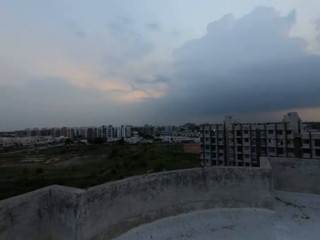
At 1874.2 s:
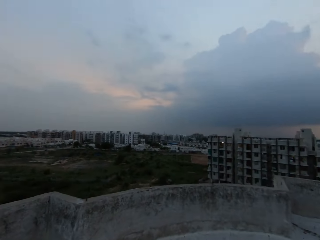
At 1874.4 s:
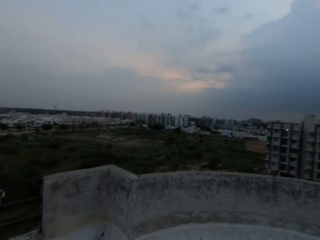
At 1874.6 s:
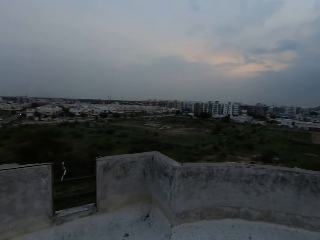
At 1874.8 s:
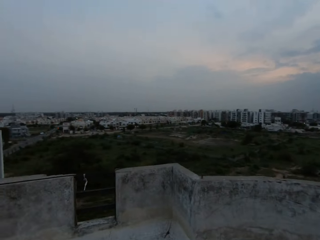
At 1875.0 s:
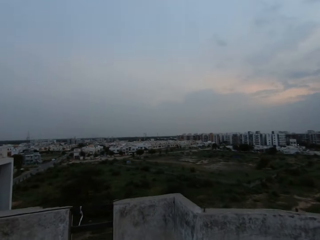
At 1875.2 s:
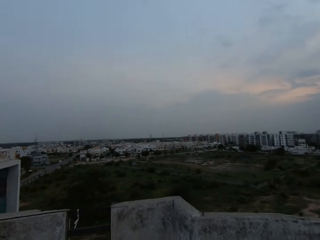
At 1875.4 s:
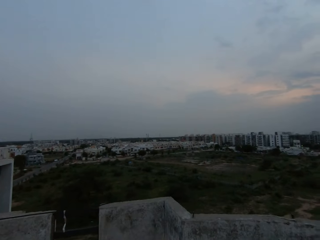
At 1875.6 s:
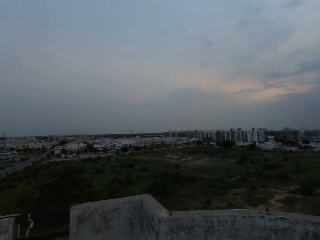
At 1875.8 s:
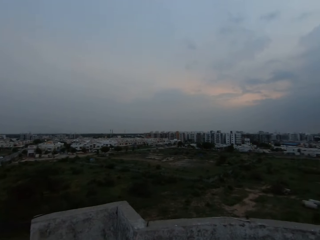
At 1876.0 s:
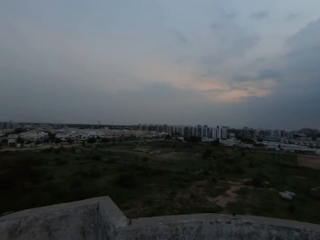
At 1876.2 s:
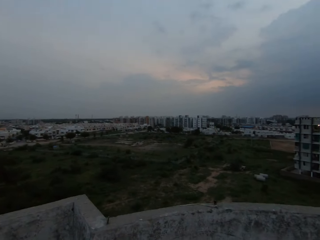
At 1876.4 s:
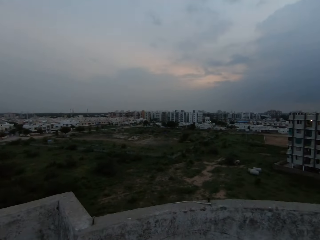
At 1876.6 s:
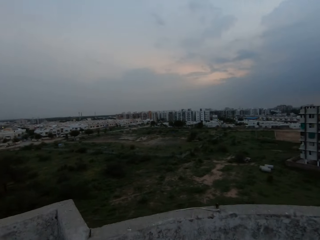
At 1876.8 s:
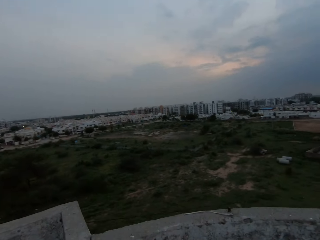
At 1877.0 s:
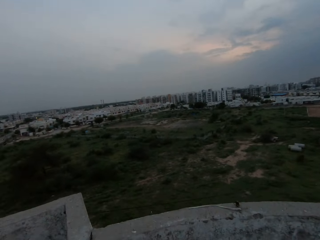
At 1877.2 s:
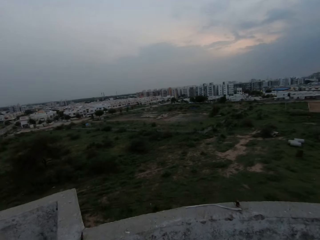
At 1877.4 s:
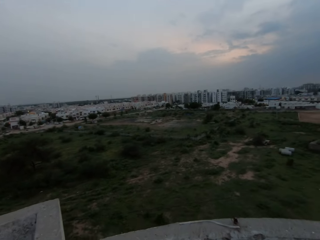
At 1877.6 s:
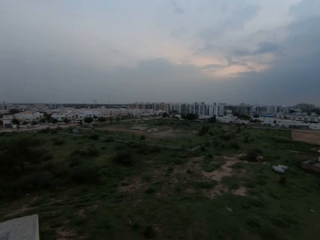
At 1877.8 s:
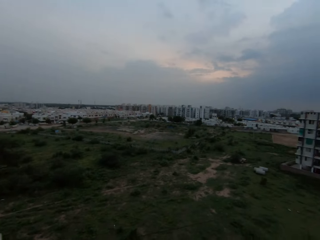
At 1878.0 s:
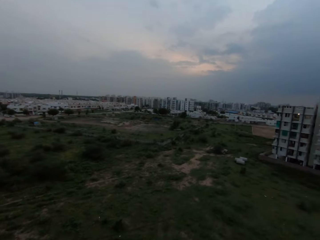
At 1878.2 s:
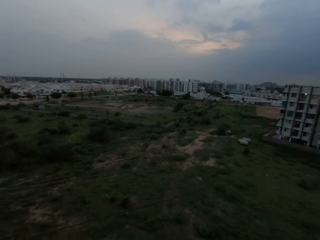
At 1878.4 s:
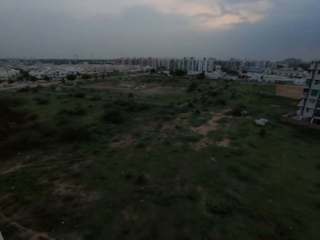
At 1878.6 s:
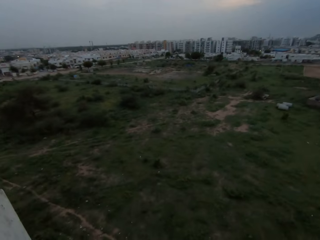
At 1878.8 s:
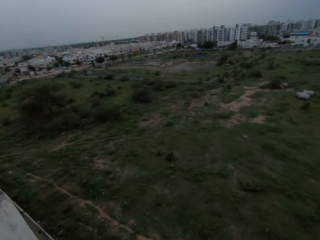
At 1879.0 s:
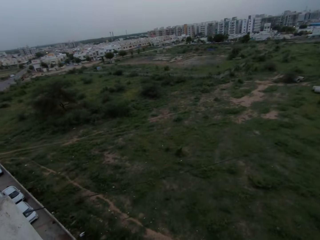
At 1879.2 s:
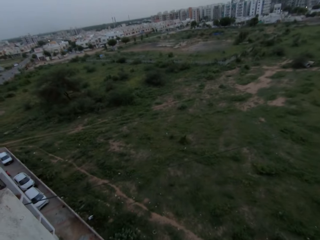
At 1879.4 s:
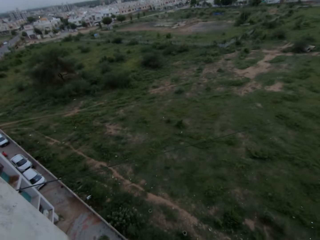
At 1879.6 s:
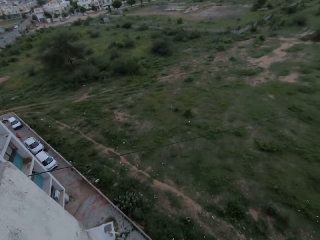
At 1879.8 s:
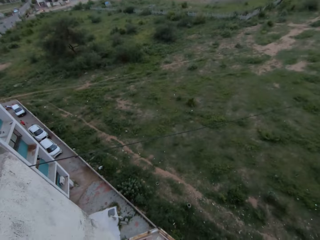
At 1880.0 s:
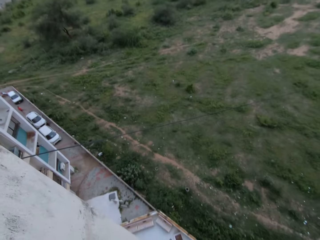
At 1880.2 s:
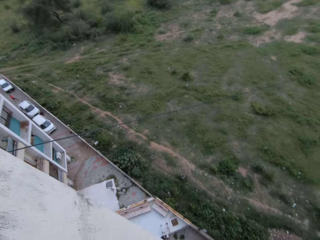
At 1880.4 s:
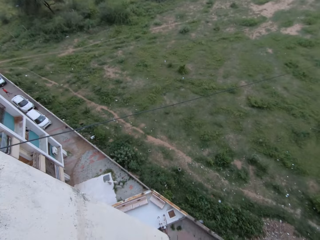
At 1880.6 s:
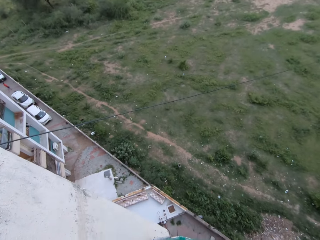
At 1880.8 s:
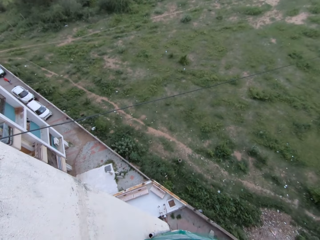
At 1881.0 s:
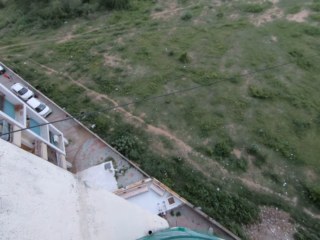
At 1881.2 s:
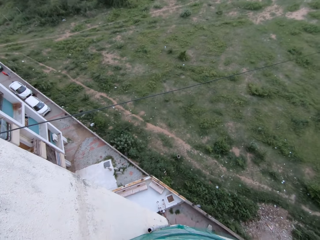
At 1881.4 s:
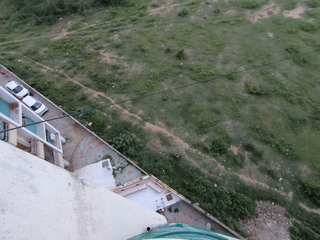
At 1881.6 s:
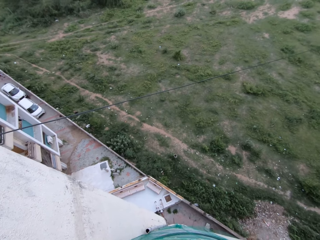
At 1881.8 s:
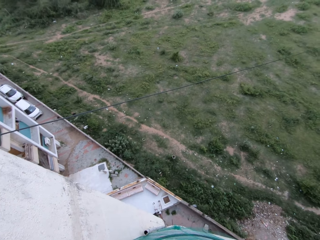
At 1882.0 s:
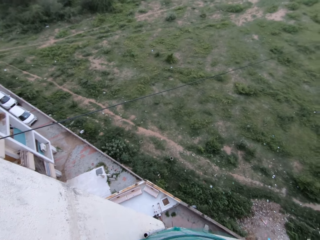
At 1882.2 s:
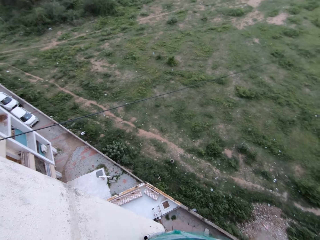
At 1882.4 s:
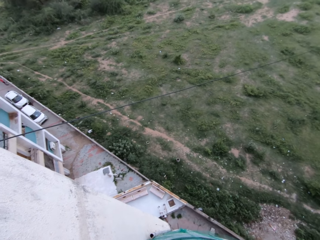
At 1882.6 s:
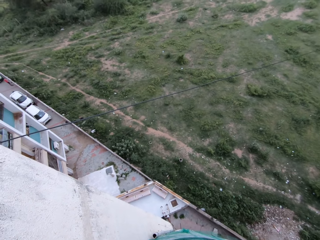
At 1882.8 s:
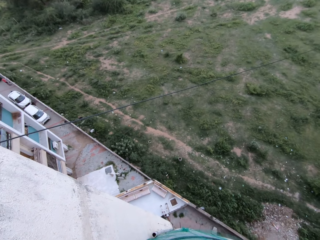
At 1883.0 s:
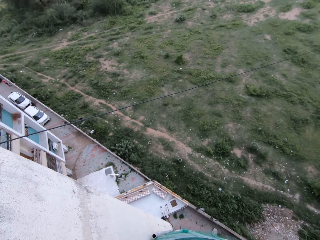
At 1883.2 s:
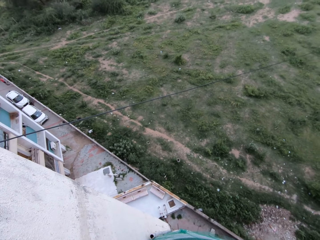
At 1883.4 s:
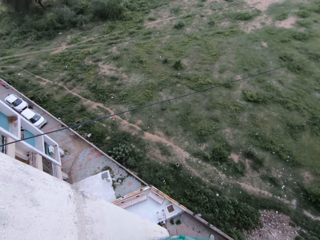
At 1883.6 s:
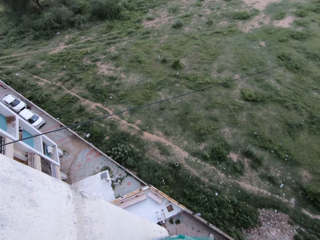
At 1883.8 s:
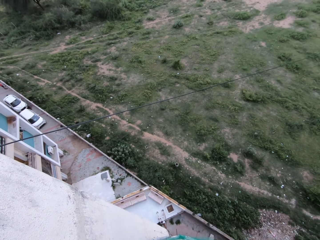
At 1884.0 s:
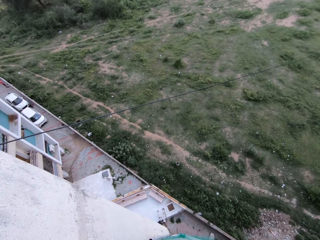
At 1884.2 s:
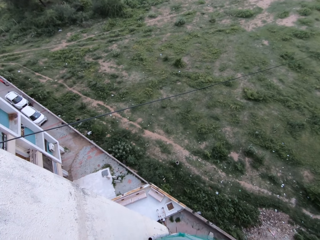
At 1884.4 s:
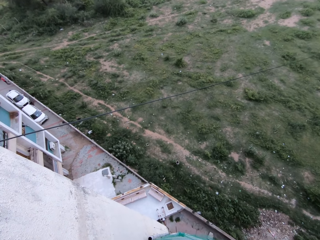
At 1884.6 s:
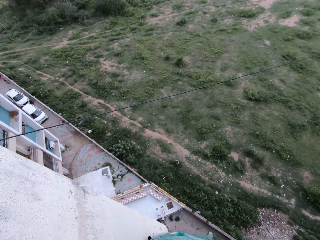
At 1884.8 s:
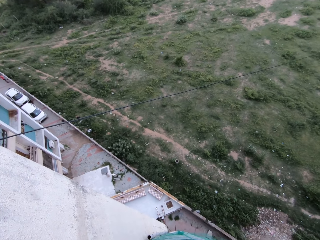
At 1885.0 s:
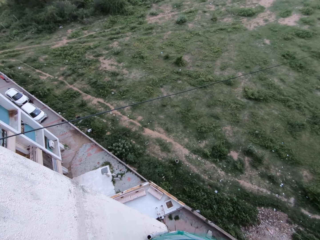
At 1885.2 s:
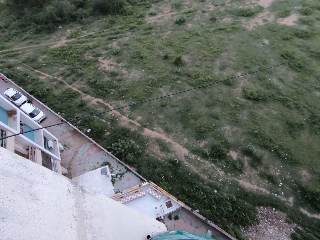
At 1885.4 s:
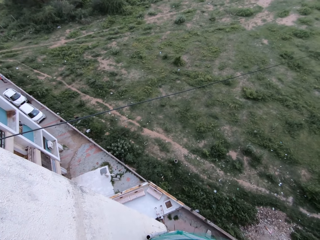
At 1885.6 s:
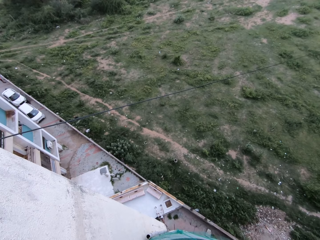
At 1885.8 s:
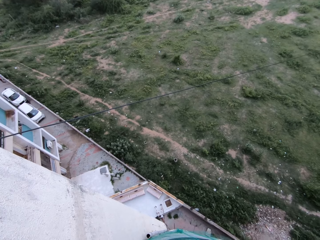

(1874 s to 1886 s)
The camera wearer looks around.

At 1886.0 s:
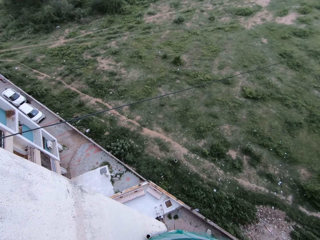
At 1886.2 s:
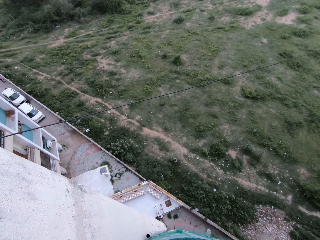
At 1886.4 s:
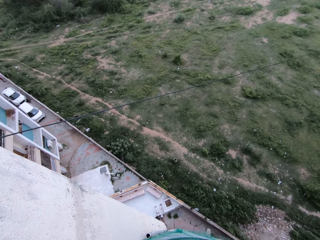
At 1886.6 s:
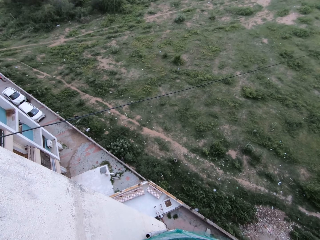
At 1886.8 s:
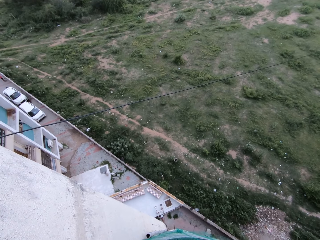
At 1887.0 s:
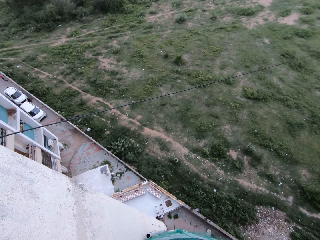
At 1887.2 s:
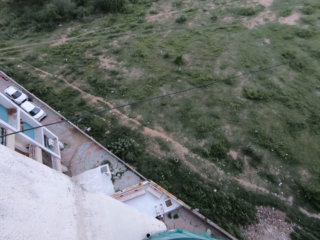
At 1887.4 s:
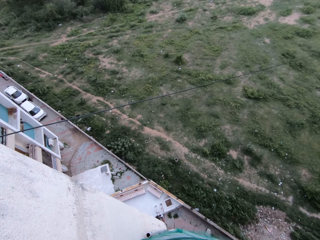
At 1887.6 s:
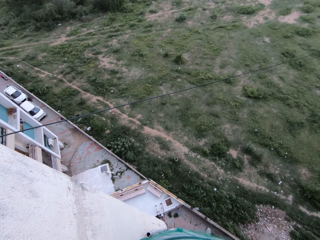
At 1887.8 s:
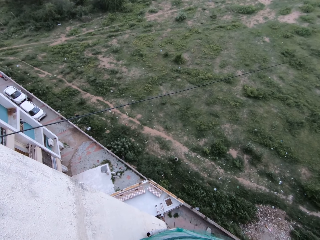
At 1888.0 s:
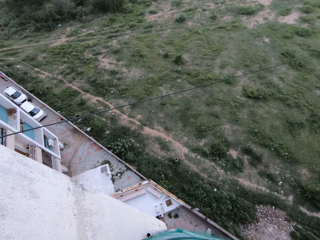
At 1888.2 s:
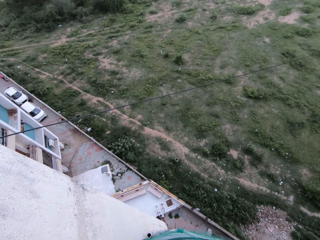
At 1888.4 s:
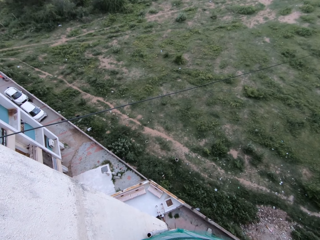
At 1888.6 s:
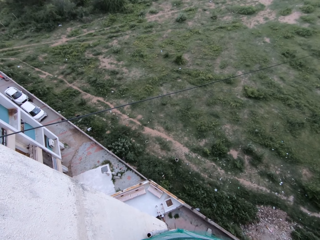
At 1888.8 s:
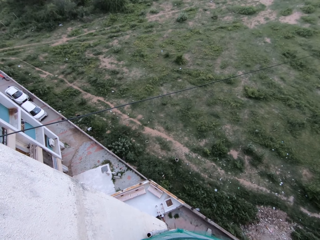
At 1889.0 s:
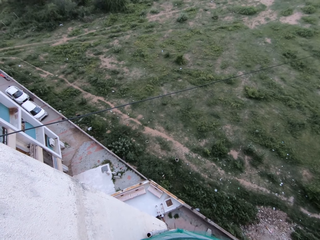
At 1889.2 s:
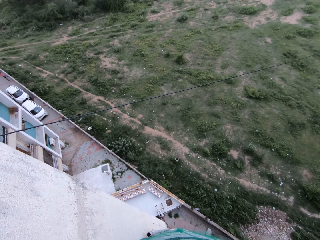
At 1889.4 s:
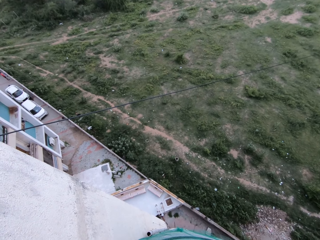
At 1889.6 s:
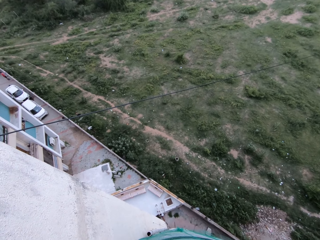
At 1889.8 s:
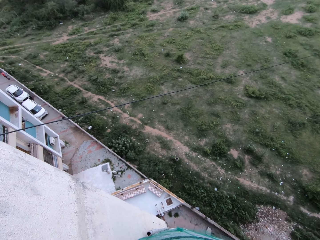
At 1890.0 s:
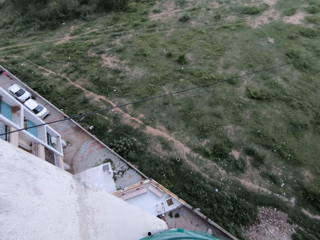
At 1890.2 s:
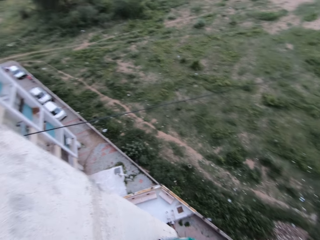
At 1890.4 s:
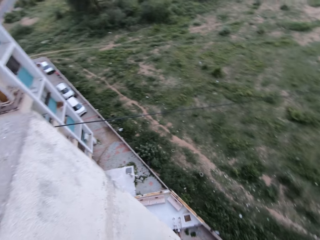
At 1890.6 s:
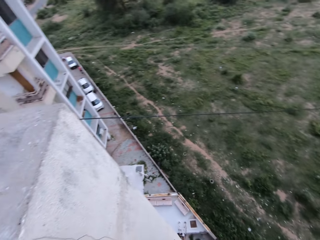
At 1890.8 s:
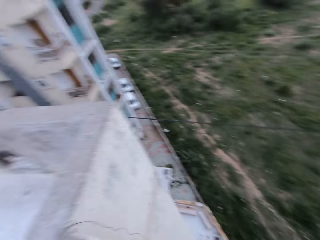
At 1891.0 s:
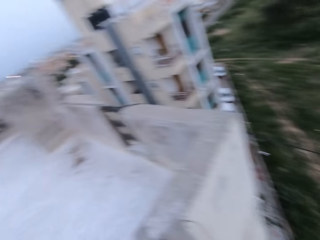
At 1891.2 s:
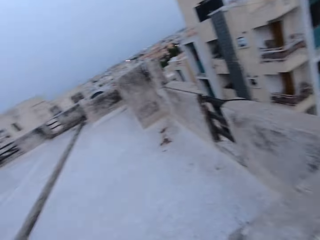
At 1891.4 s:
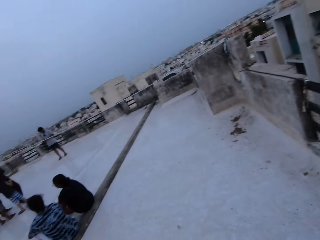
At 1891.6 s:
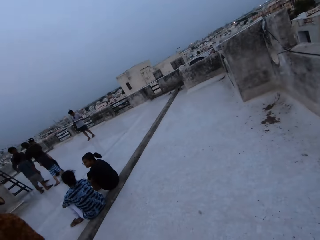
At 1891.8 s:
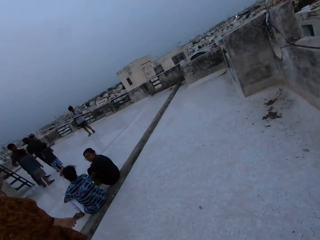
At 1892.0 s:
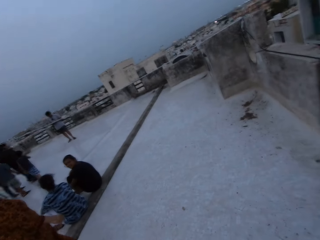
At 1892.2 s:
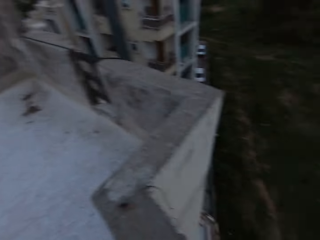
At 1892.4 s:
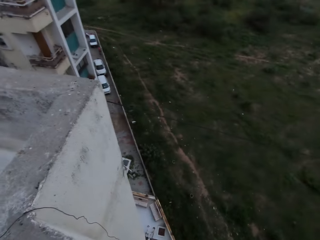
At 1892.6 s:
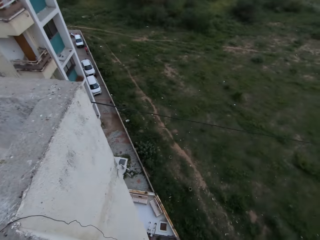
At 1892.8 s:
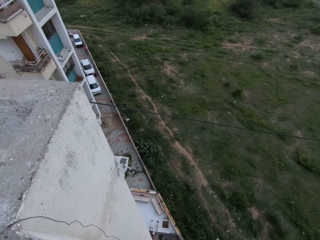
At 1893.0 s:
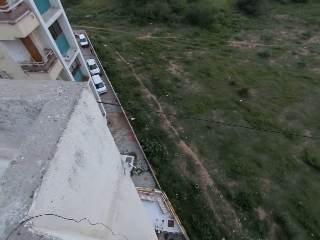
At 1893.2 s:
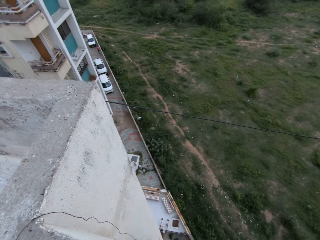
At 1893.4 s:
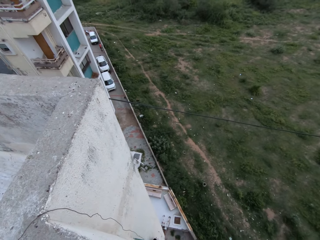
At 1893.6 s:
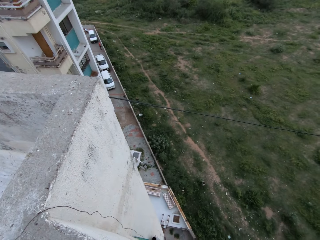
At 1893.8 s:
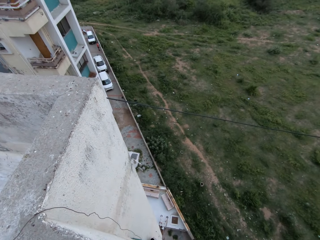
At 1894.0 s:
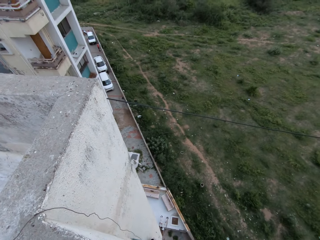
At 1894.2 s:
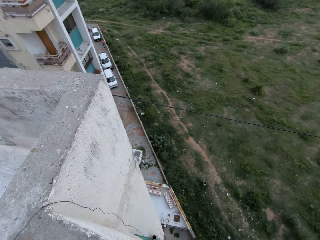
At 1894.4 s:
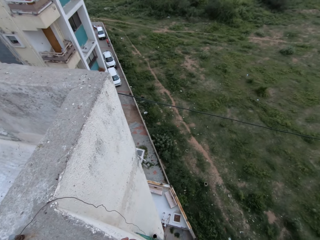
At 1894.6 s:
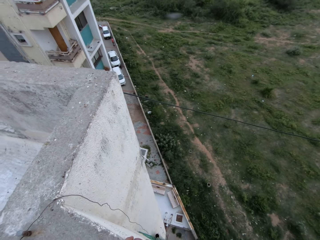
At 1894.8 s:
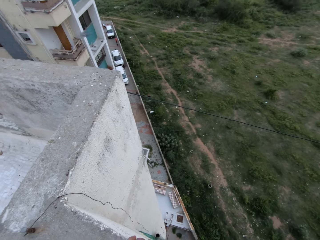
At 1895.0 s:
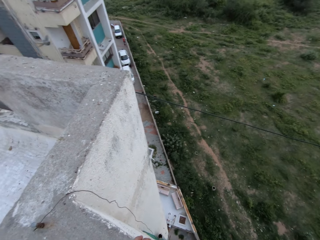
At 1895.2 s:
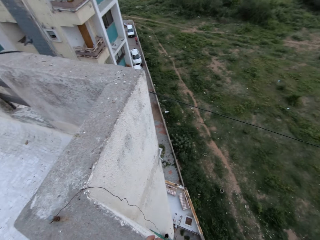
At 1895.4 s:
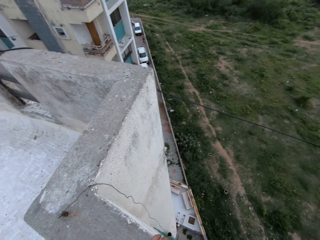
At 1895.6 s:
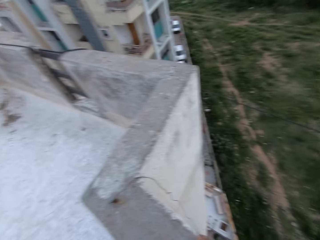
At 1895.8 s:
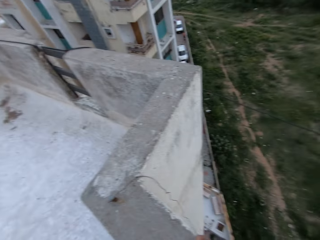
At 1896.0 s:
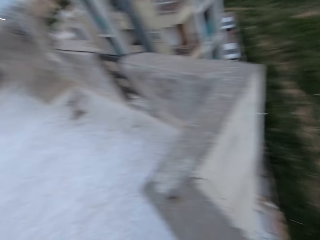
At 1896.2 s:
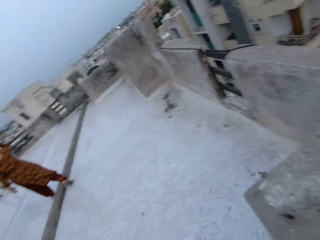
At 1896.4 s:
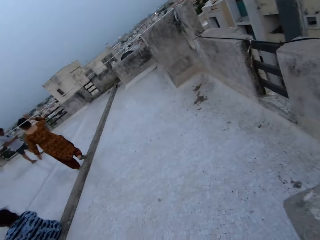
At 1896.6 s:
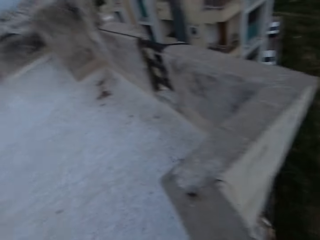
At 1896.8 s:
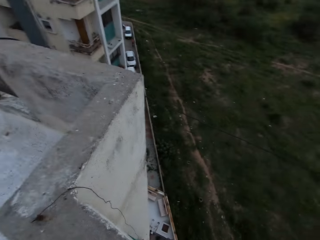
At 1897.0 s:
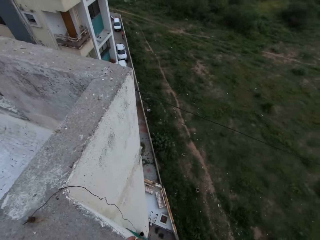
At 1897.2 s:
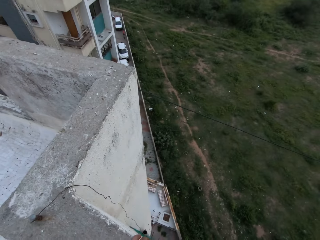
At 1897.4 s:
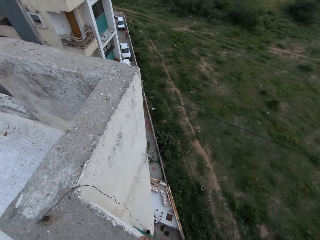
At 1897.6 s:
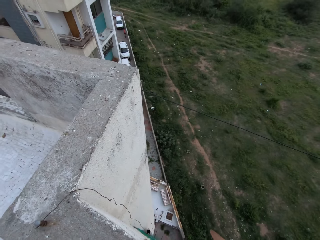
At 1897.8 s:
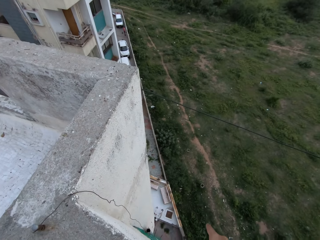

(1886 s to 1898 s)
The camera wearer interacts with the woman. They walk in the area and look around.
